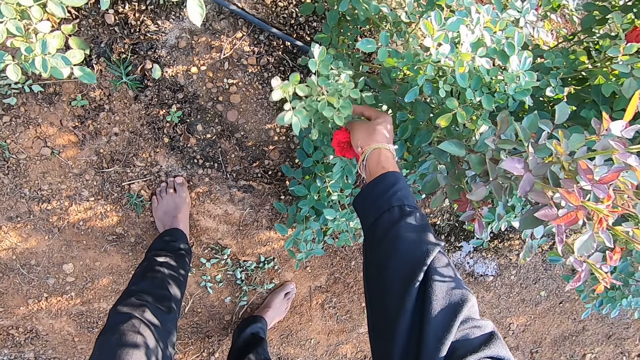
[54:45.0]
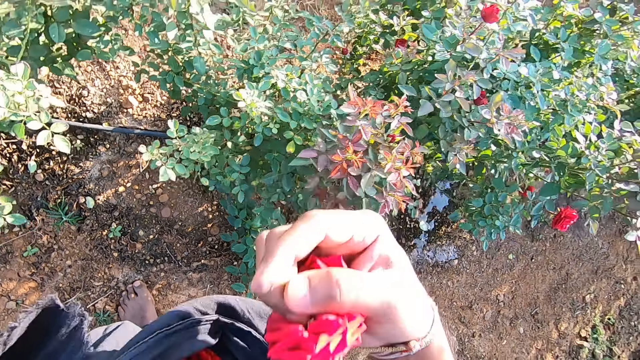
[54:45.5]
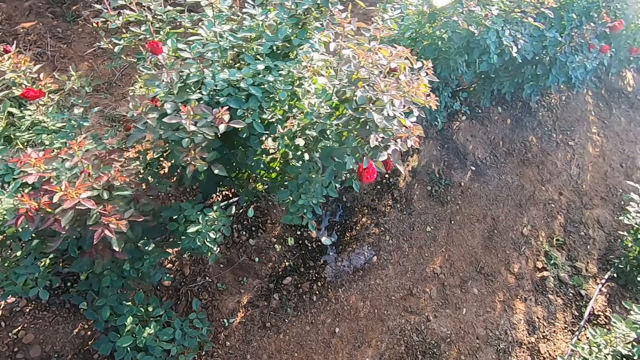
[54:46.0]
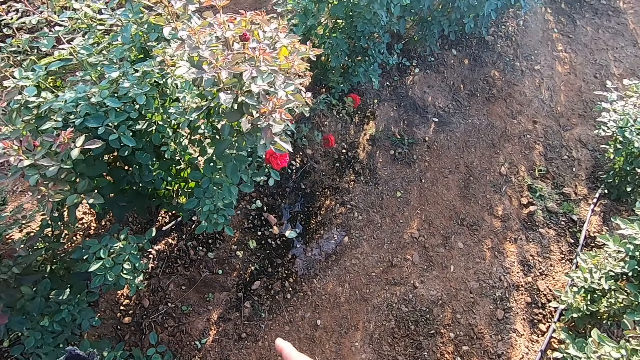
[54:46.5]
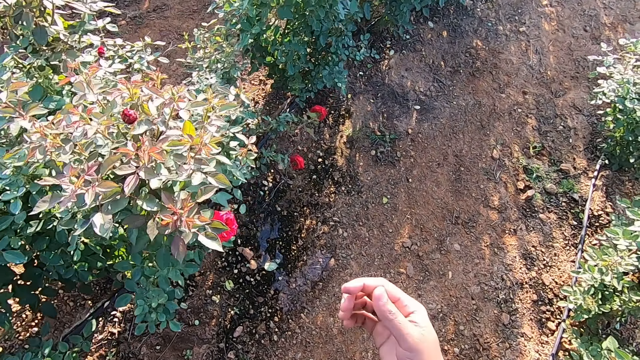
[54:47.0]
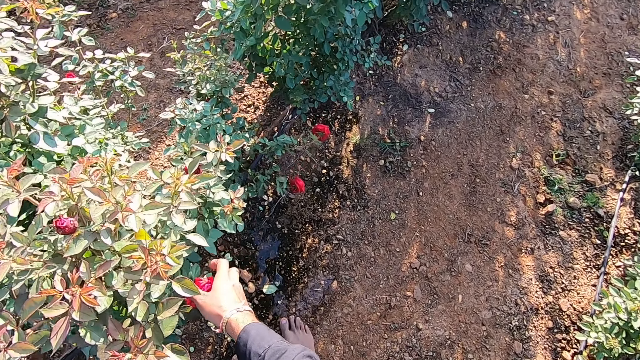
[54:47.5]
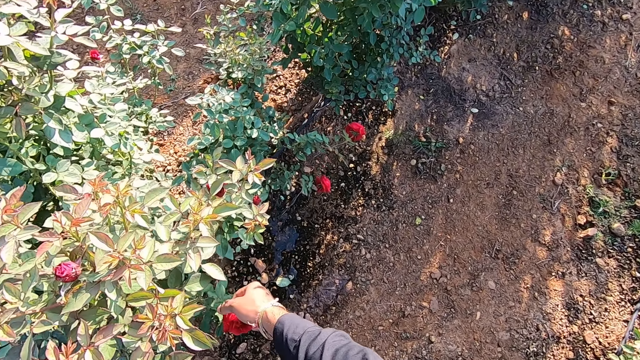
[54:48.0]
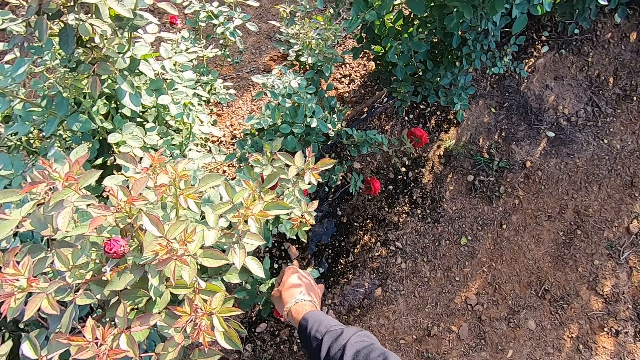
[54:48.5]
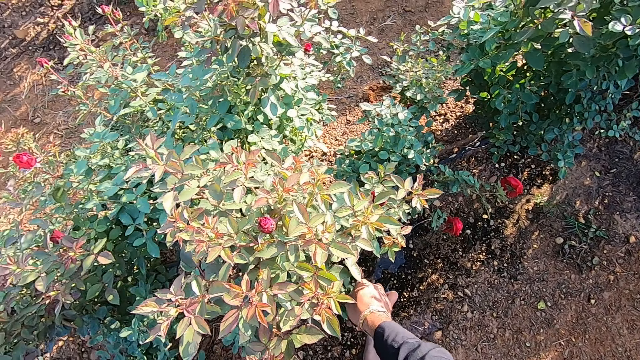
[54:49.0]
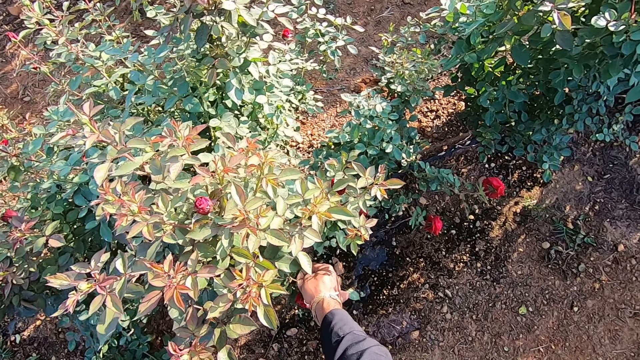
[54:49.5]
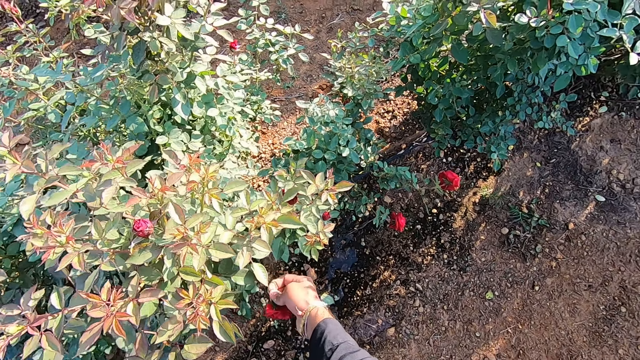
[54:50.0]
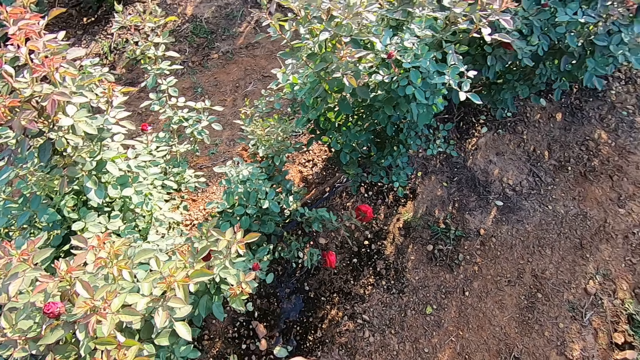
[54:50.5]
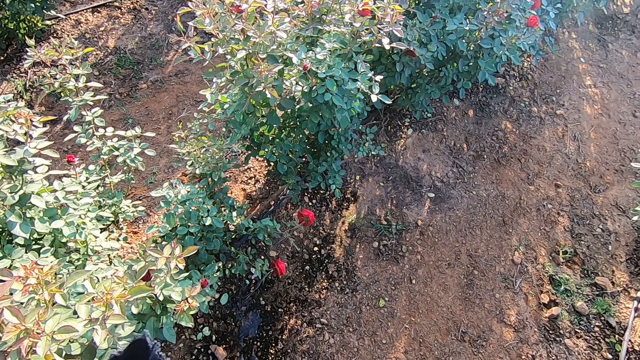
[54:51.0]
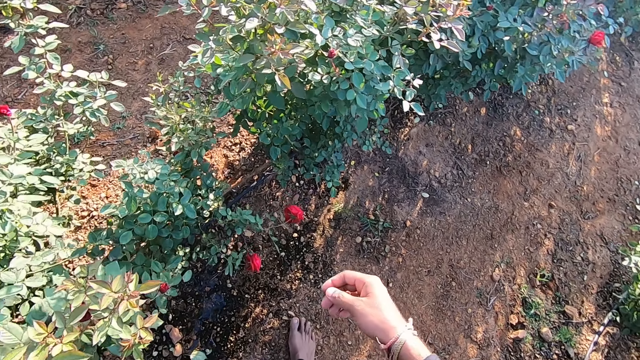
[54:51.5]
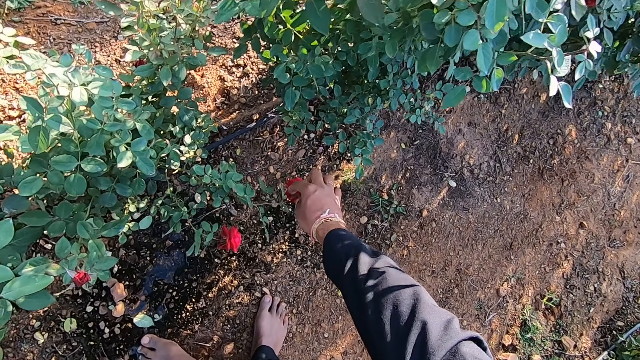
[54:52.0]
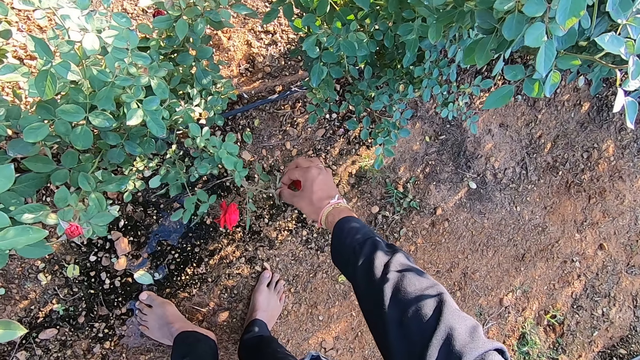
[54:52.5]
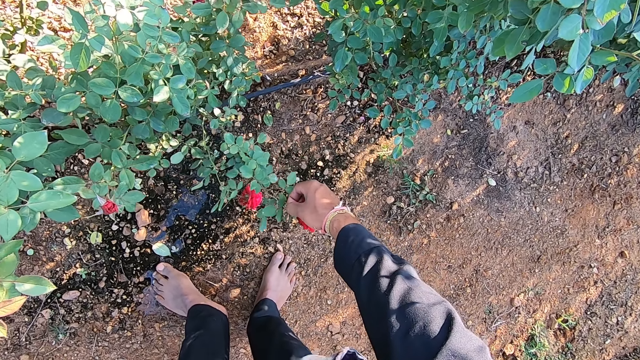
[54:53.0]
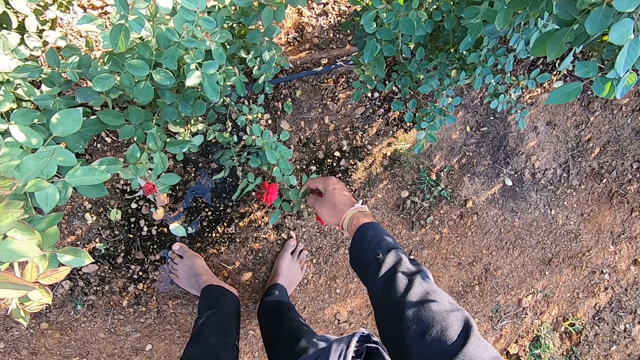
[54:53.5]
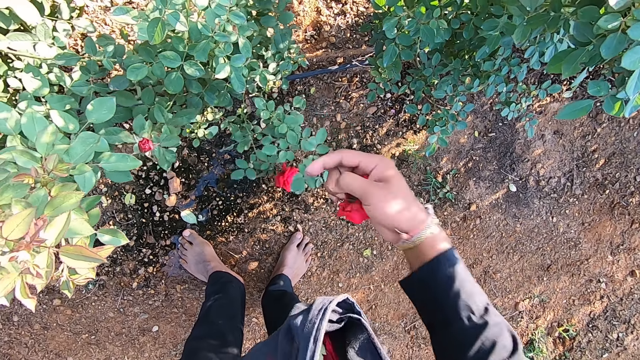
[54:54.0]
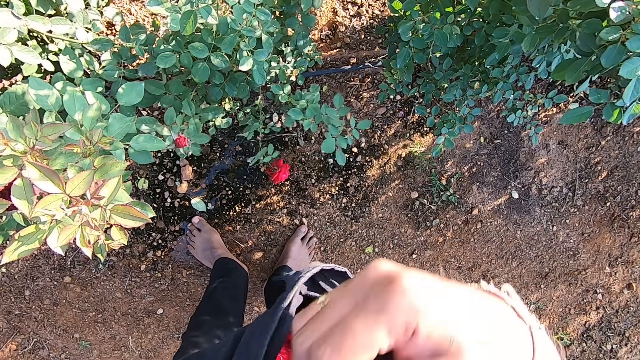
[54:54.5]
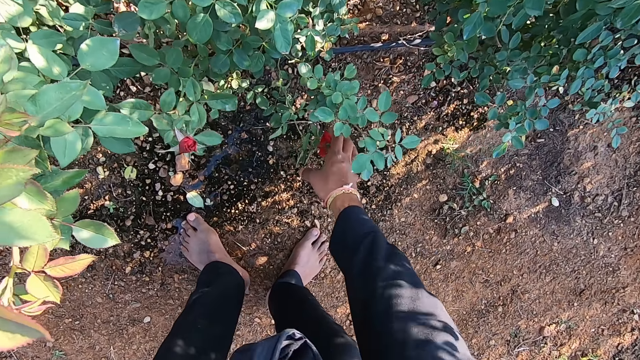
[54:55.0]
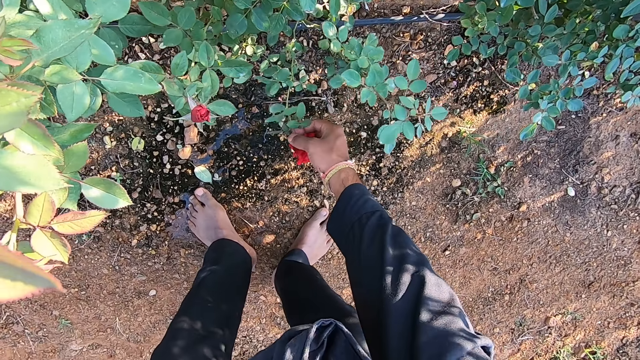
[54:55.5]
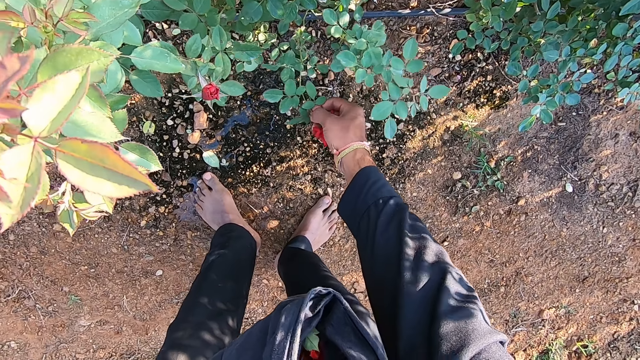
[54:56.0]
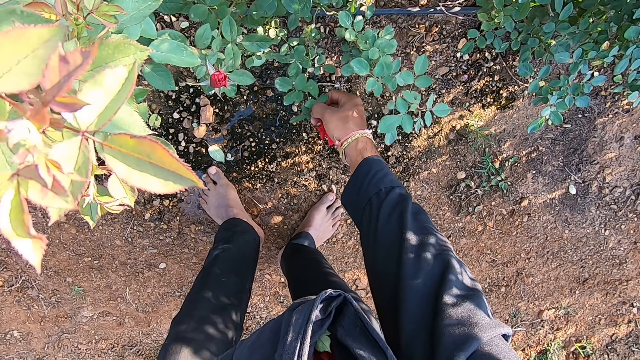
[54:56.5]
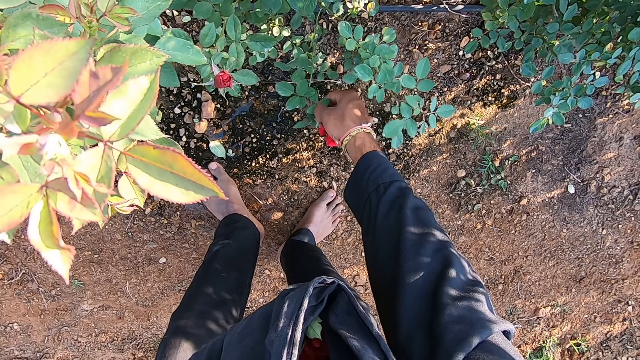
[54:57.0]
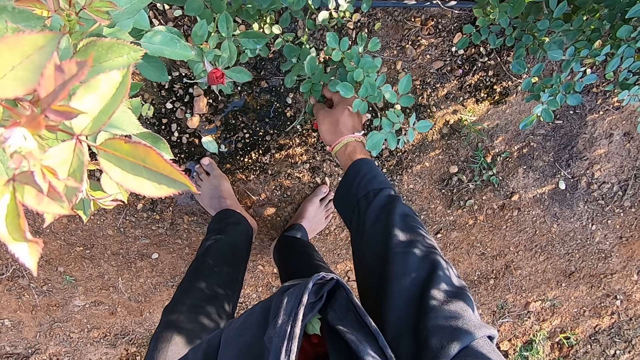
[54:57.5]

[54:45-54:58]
The camera wearer drops the flowers in the cloth with his right hand. He looks around. He plucks a flower from a plant with his right hand. He plucks a flower from the plant with his right hand again. He drops the flower in the cloth with his right hand. He plucks a flower from the plant with his right hand.

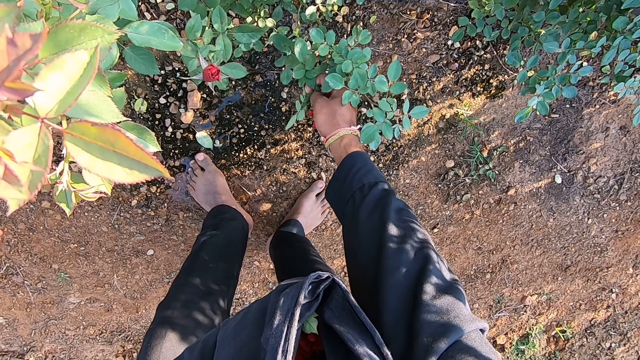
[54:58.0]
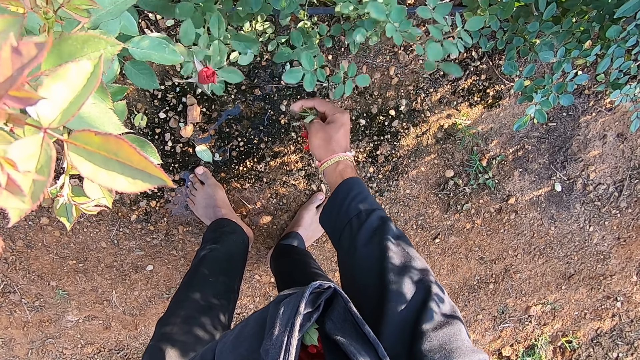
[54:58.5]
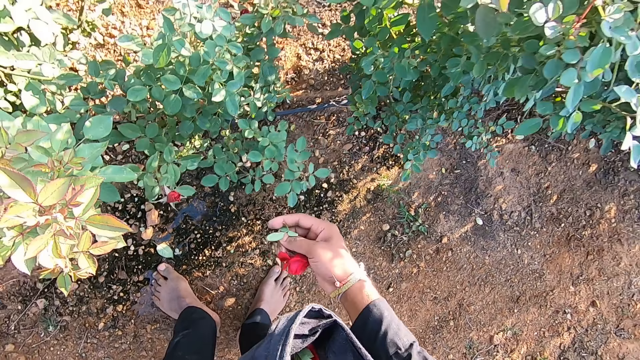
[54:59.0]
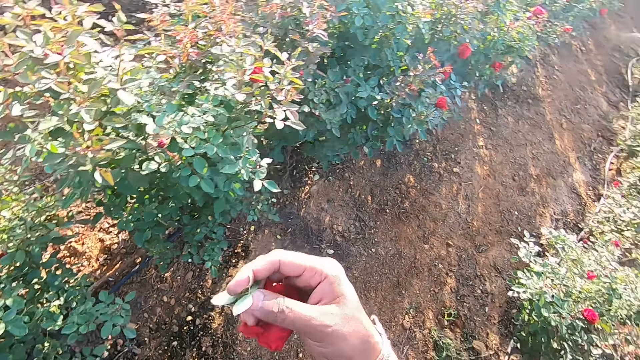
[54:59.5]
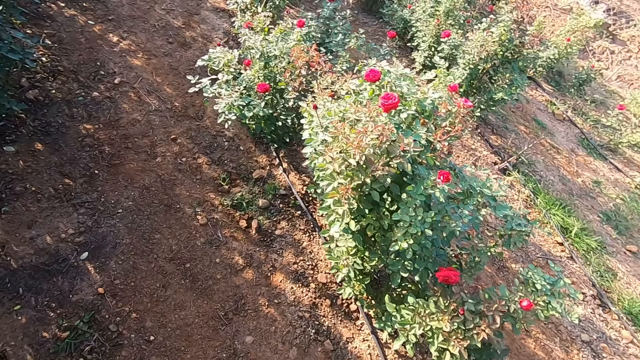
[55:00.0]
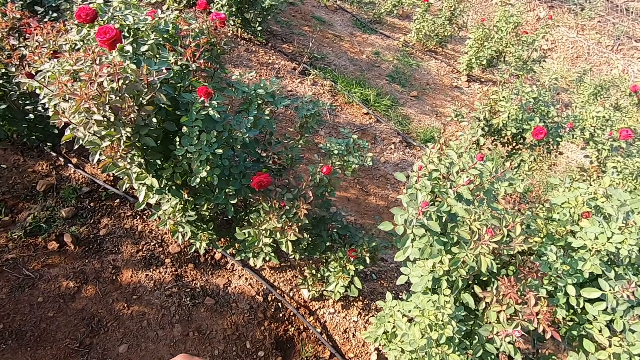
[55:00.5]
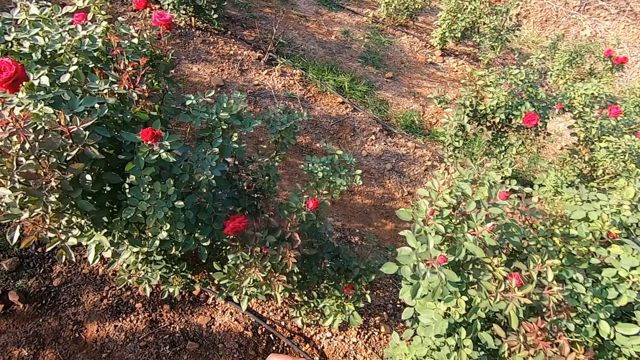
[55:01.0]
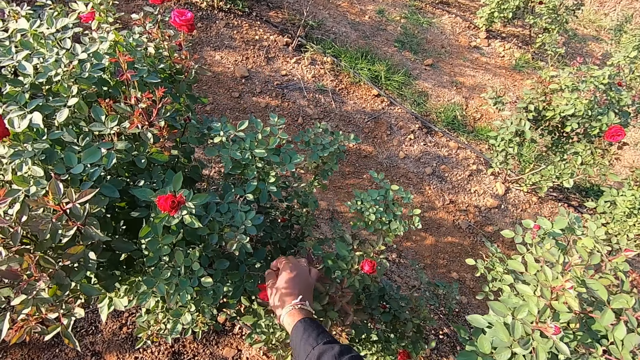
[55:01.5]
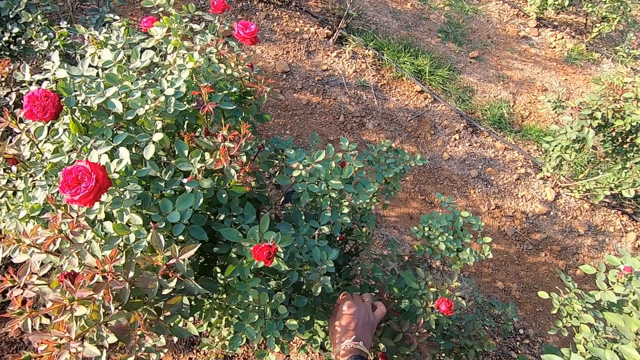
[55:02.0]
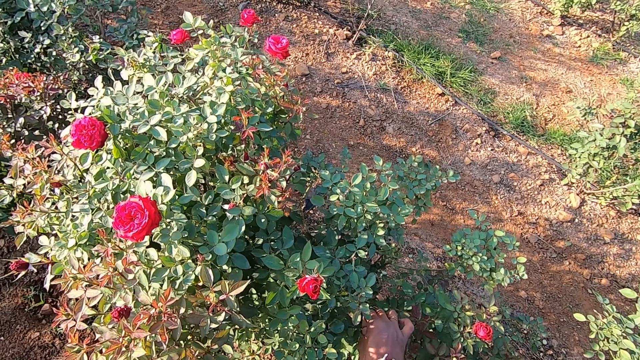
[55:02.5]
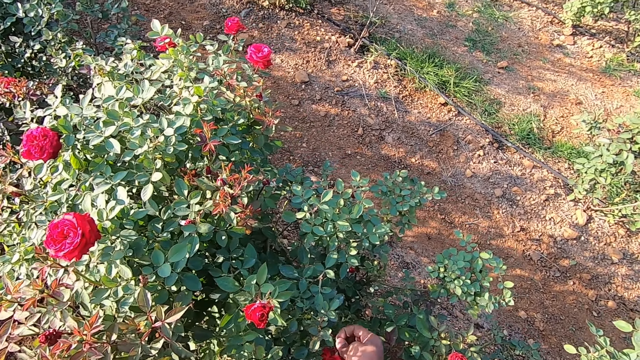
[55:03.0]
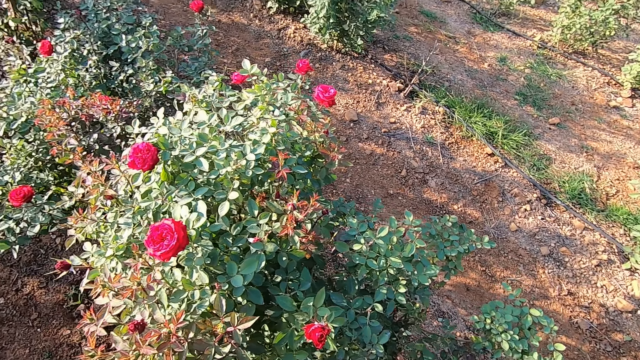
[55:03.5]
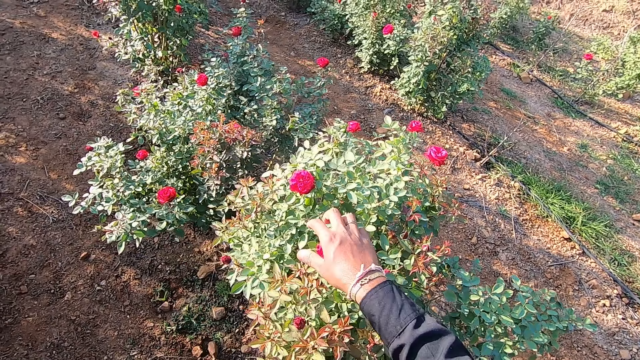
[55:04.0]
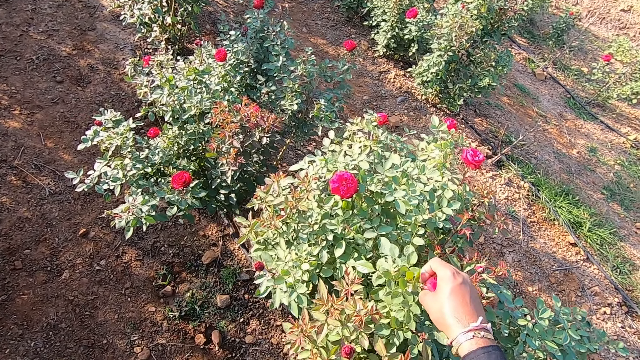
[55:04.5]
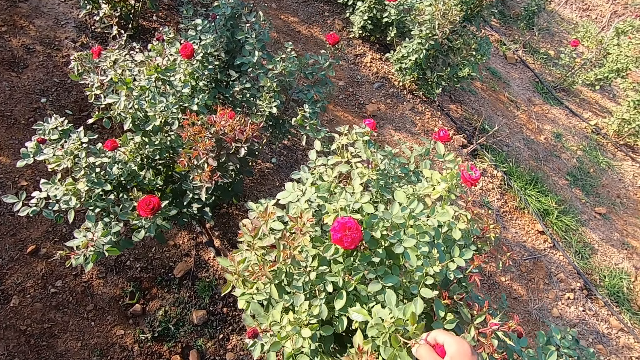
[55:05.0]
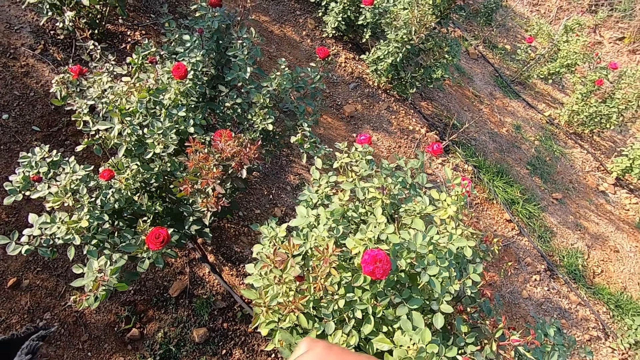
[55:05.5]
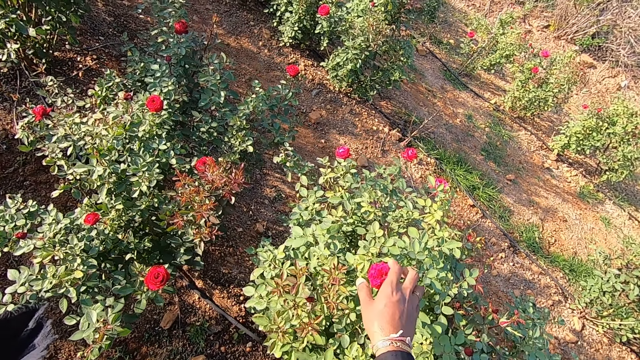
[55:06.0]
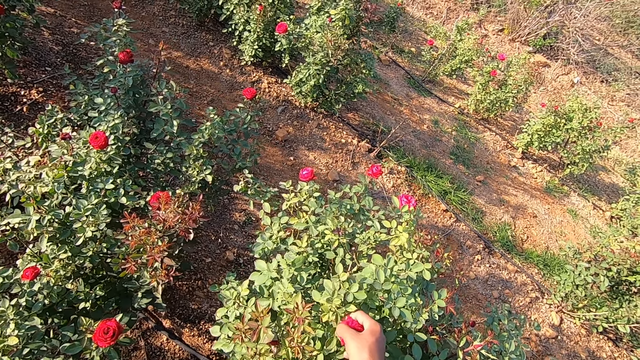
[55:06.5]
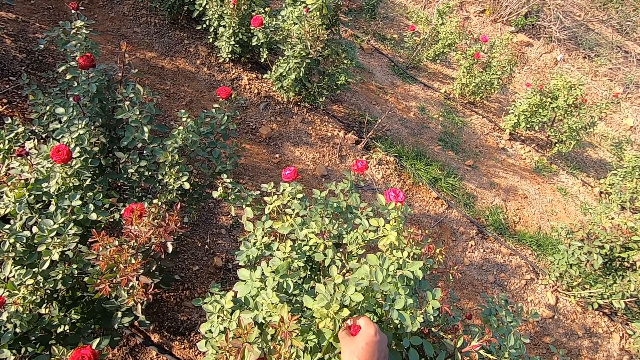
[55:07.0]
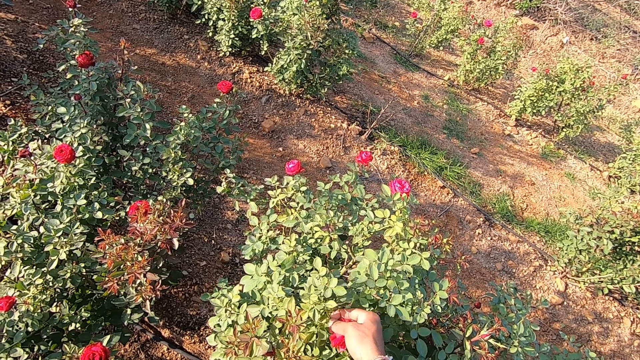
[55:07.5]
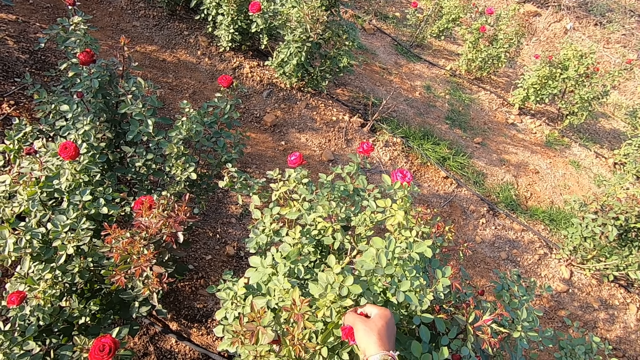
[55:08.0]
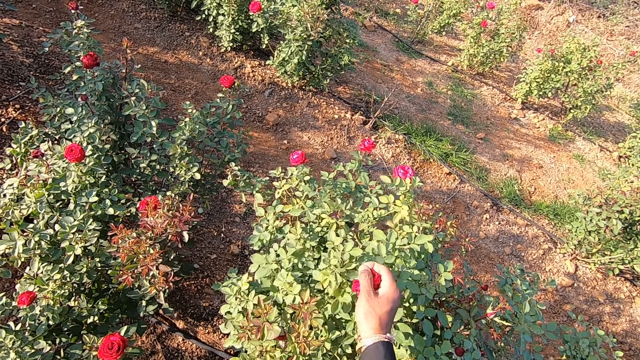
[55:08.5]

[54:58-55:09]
The camera wearer drops the flower in the cloth with his right hand. He turns around. He plucks a flower from a plant with his right hand. He plucks a flower from the plant with his right hand again. He drops the flower in the cloth with his right hand. He plucks a flower from the plant with his right hand.
